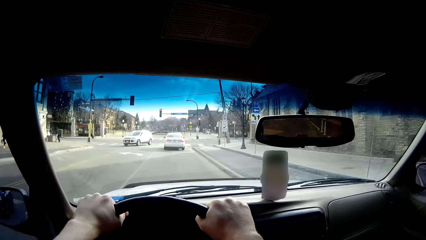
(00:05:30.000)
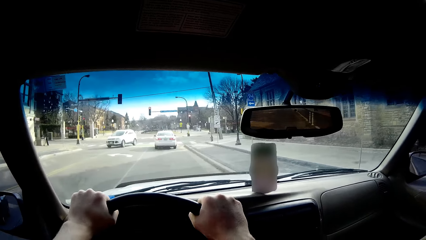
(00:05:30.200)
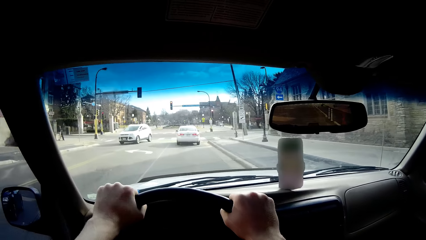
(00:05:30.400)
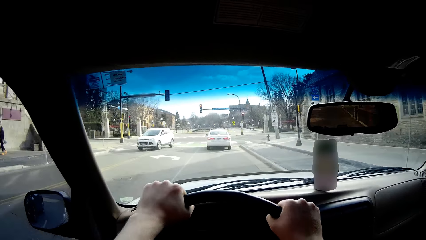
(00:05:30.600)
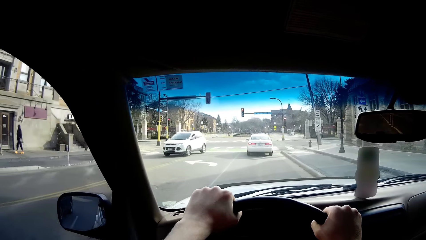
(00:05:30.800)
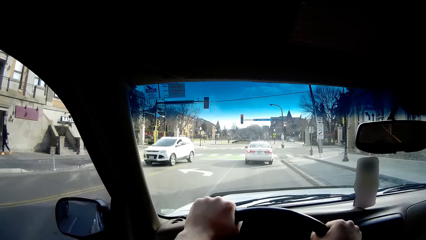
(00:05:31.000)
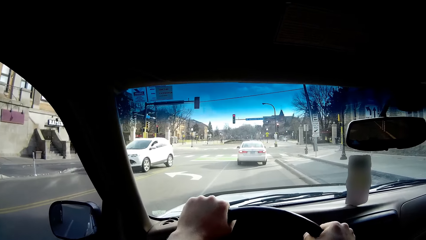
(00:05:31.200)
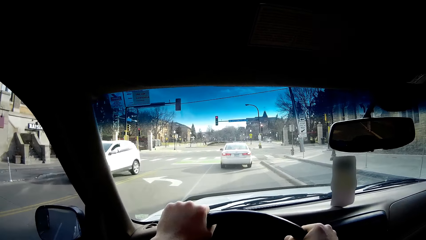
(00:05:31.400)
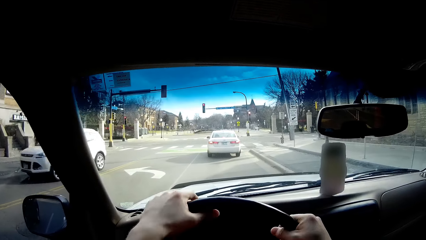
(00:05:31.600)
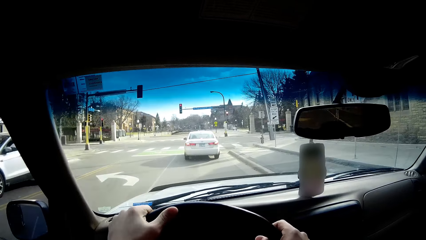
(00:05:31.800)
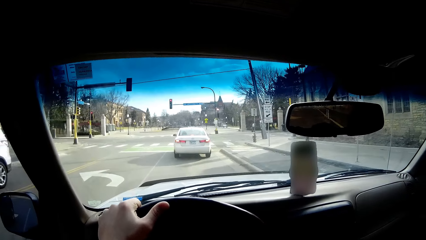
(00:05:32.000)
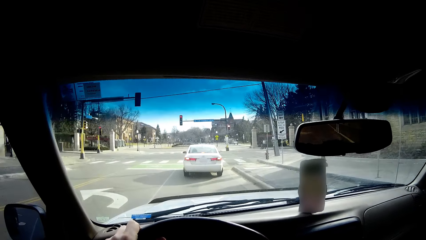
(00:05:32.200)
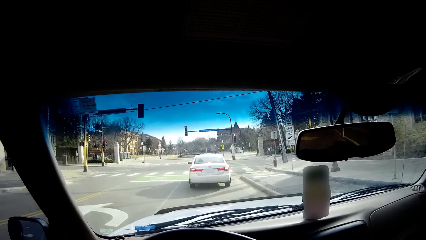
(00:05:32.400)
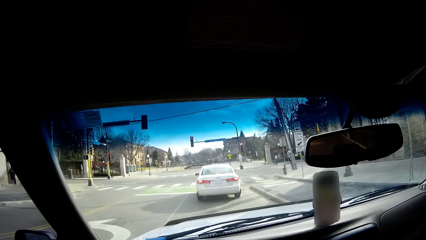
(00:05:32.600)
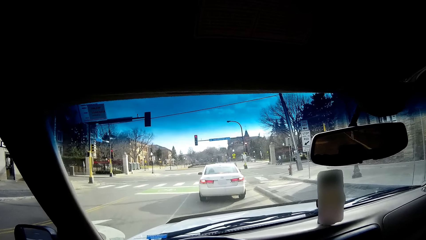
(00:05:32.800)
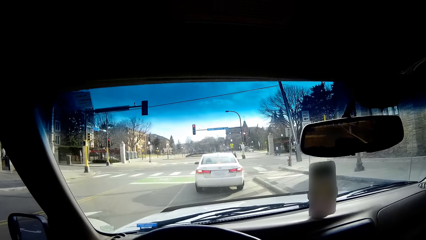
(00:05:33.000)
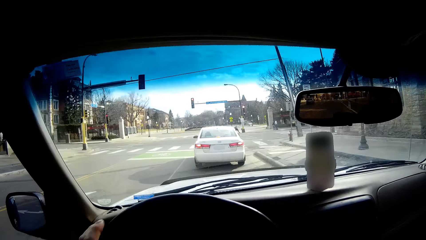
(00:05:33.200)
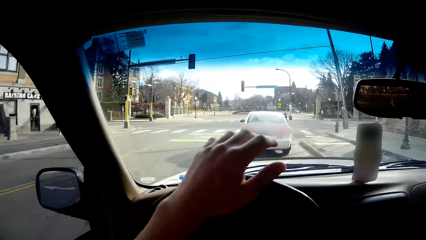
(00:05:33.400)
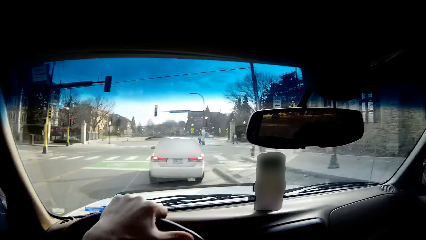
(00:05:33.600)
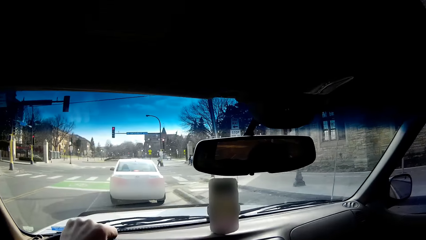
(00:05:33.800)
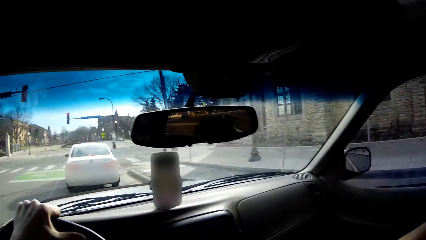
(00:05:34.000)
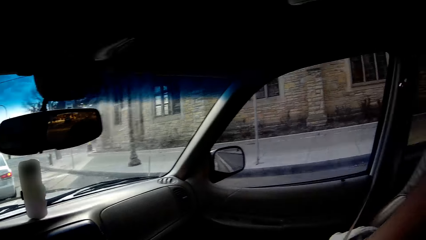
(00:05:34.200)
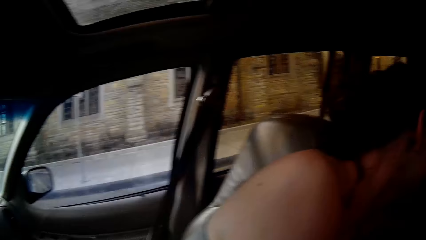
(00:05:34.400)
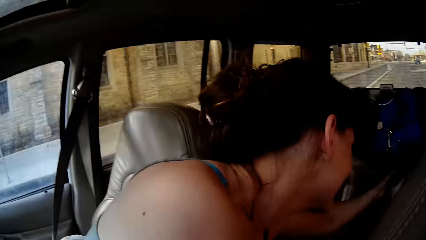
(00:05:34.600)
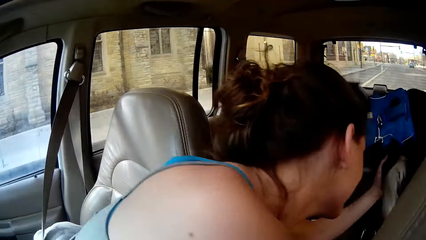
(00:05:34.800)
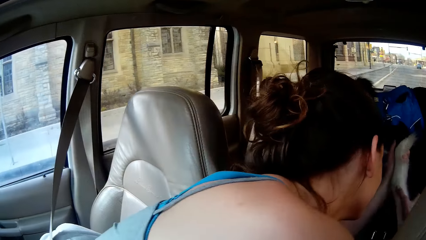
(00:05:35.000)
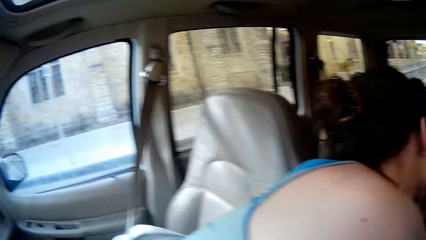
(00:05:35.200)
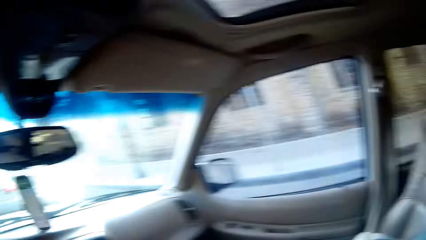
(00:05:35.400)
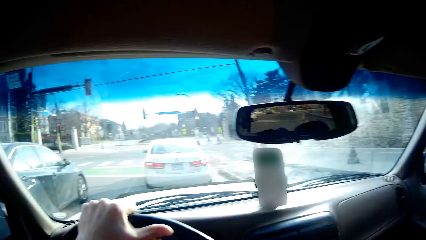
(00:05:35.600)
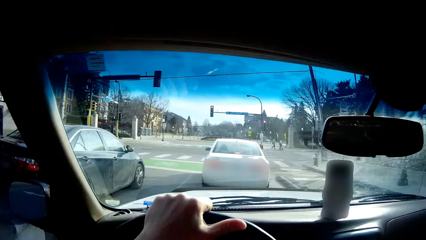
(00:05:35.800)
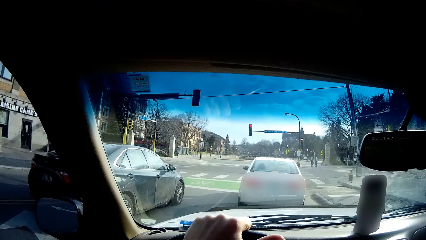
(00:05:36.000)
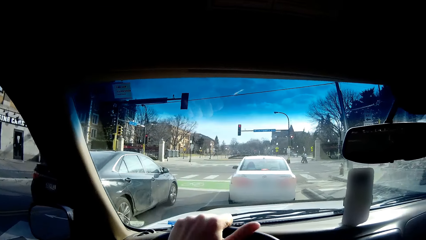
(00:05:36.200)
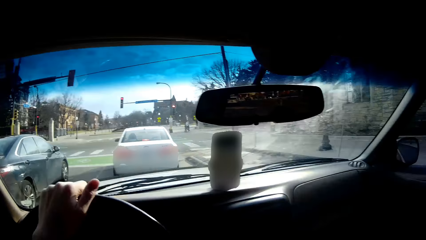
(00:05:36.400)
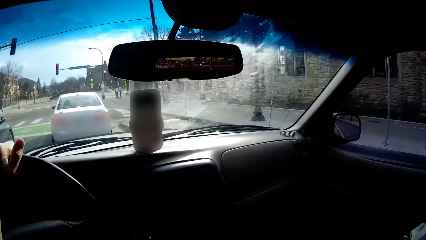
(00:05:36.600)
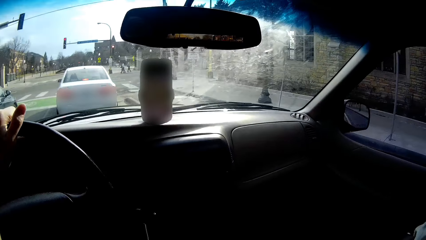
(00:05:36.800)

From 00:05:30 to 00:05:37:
The camera wearer looks around. A person moves in the car. The camera wearer drives the car on the road.

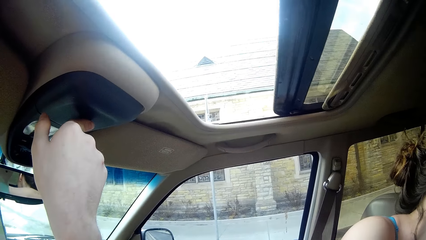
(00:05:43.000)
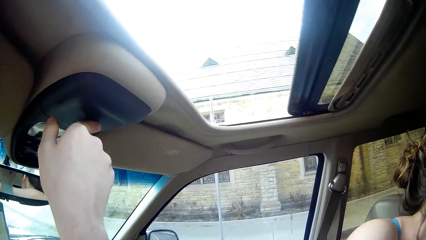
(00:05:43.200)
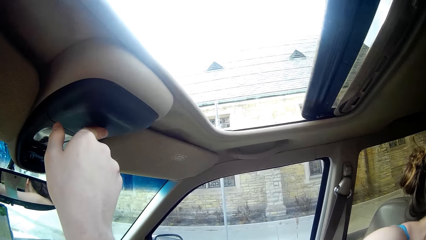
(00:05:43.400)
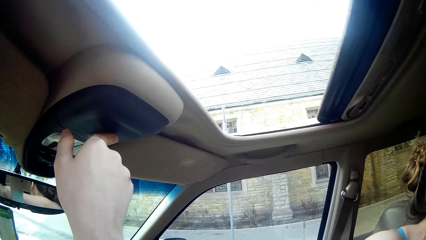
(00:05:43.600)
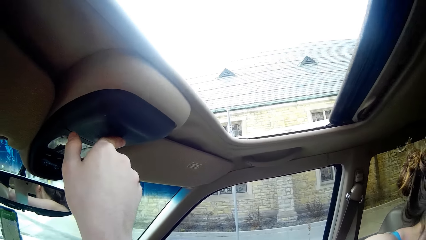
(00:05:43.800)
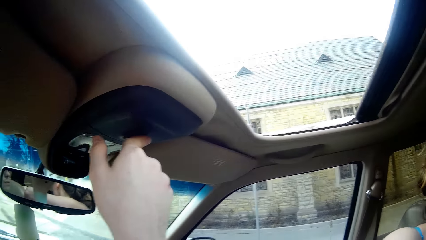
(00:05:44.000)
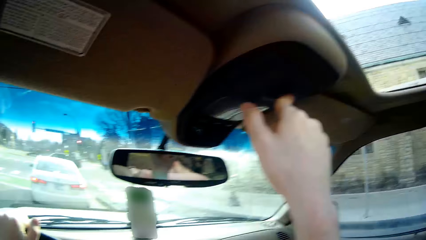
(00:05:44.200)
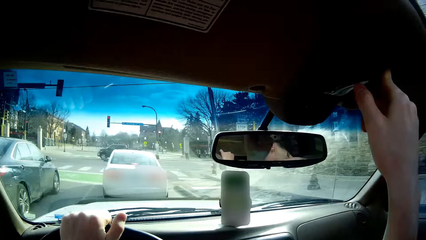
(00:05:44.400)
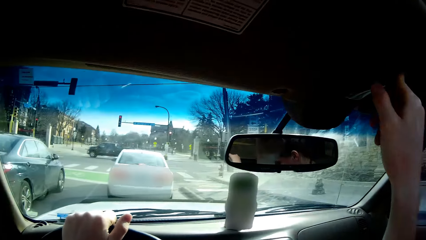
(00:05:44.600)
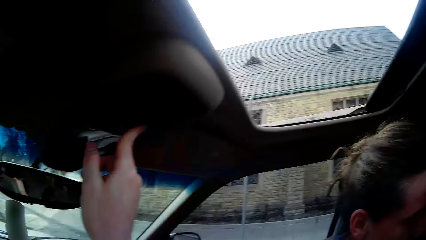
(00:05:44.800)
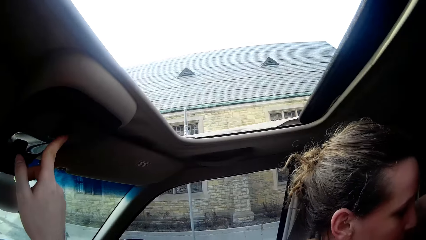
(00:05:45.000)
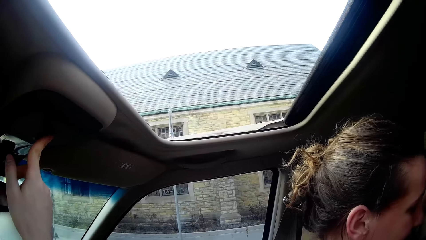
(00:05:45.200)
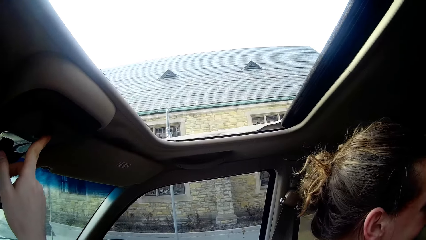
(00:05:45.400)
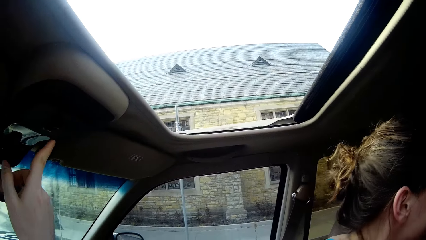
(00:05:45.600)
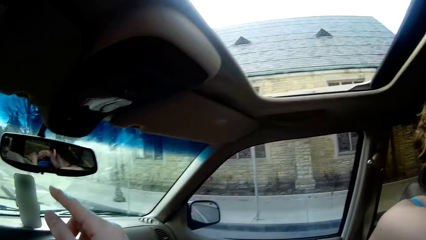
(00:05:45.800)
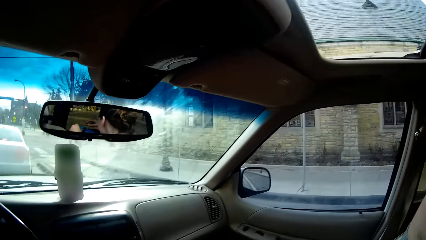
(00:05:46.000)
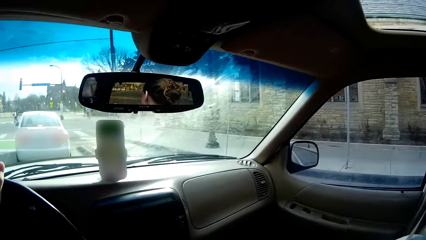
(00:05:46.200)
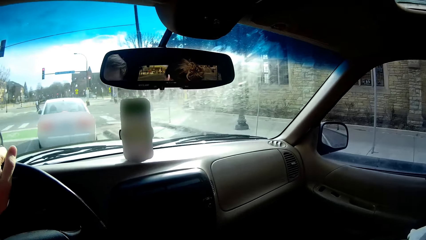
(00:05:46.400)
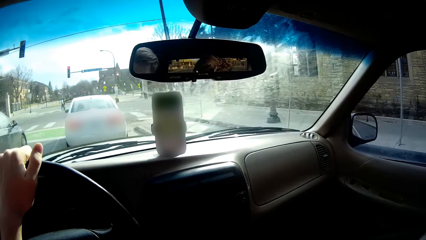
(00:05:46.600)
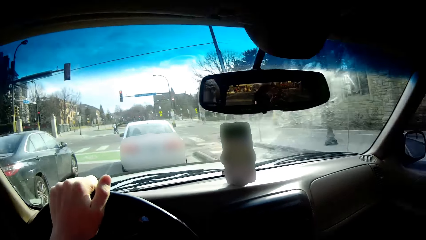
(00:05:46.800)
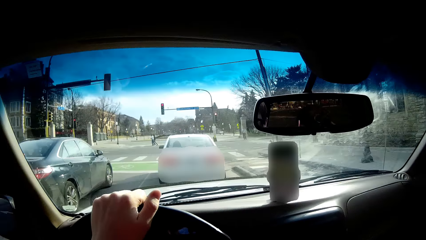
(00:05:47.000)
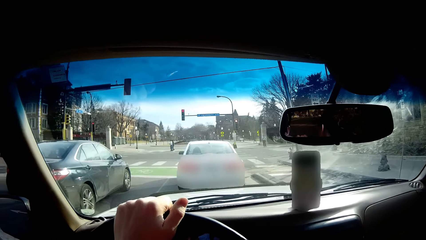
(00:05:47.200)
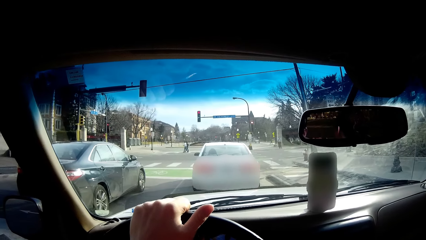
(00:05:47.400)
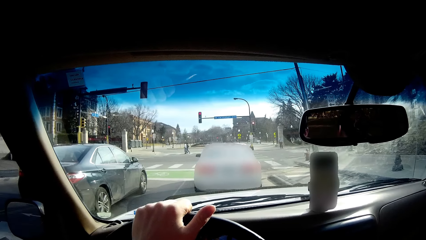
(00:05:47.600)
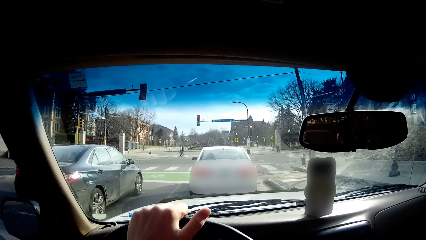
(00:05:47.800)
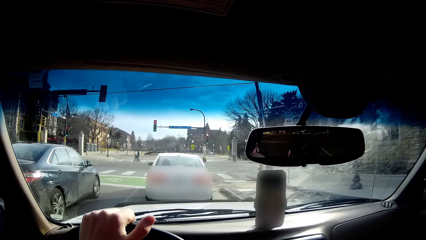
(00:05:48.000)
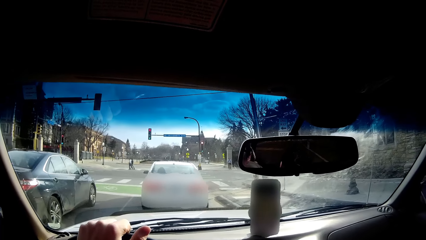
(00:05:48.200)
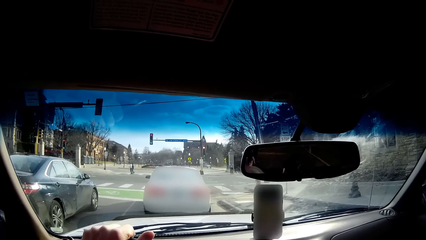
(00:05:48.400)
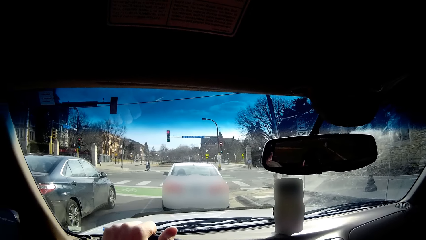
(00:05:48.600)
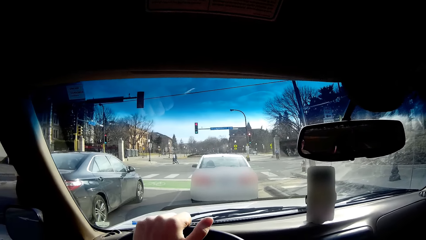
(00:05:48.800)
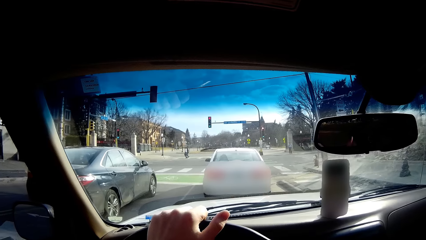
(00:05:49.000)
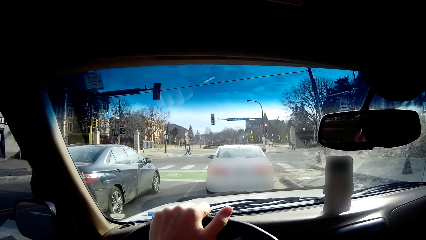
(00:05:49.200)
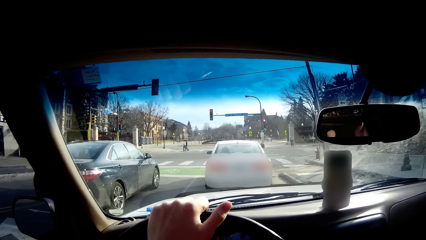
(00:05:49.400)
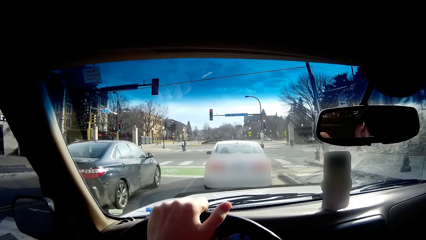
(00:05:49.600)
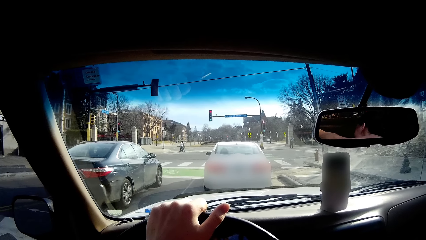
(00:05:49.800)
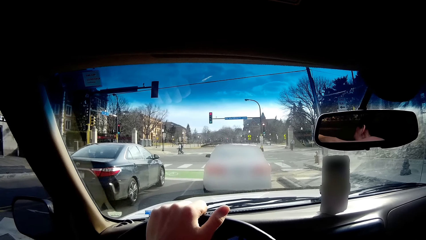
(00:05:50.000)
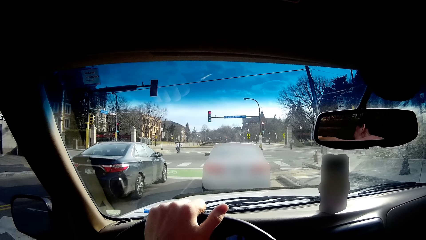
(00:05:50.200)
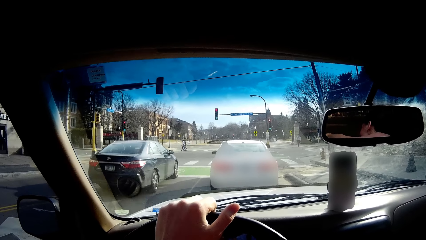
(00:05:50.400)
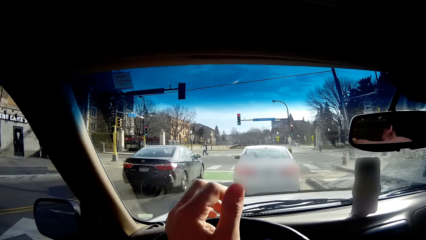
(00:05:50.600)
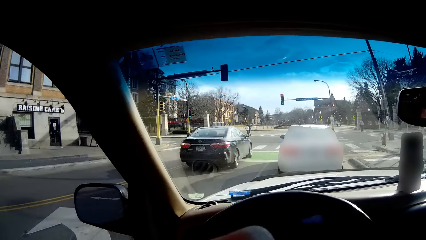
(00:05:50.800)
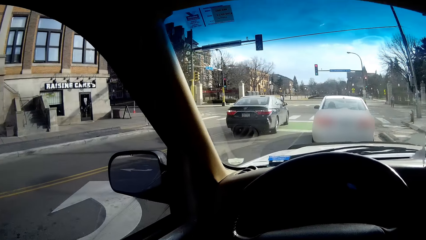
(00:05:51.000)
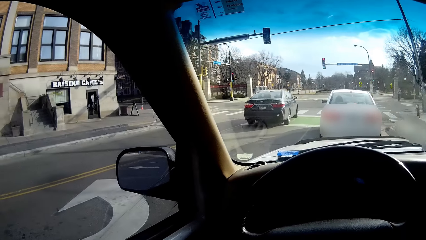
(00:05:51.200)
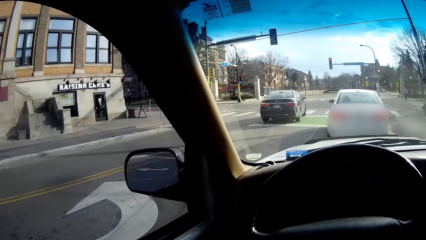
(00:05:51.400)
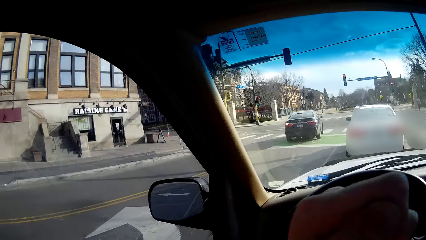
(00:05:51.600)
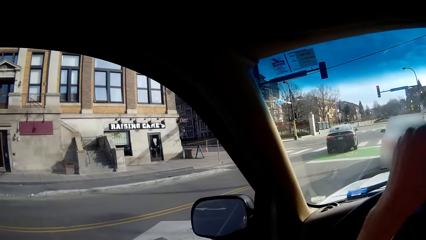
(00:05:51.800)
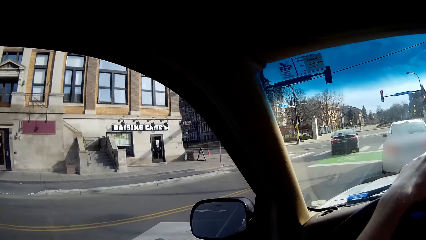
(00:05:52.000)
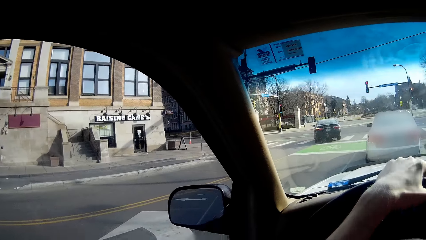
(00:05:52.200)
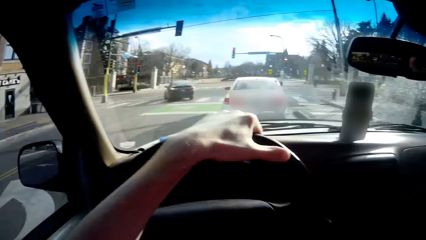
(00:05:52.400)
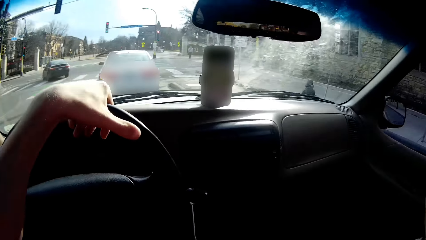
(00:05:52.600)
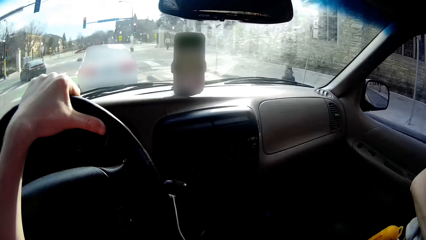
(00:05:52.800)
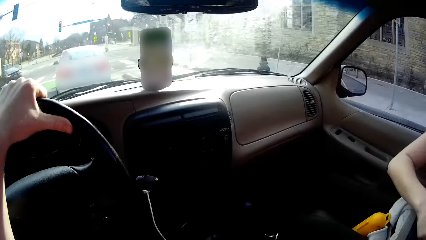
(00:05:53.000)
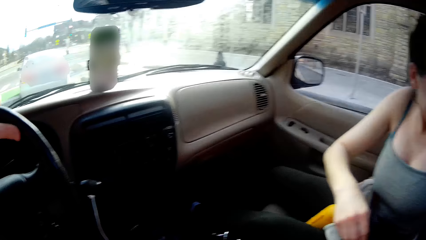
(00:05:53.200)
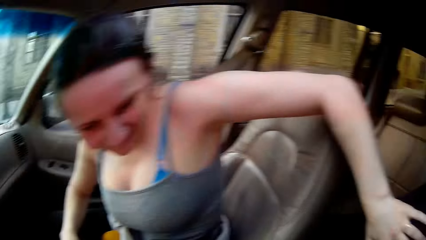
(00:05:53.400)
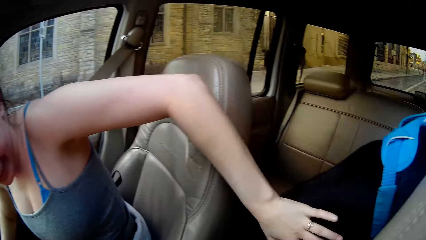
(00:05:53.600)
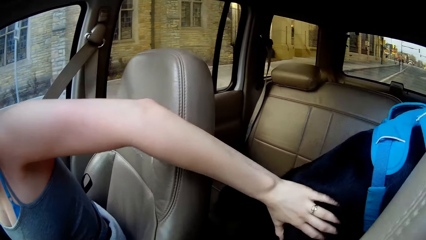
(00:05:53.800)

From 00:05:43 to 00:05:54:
The camera wearer looks around. They drive the car on the road. They move the hand. A lady moves the dog.
